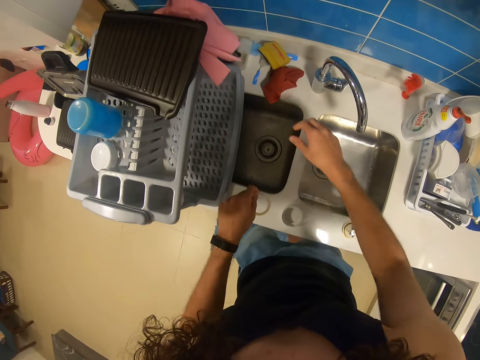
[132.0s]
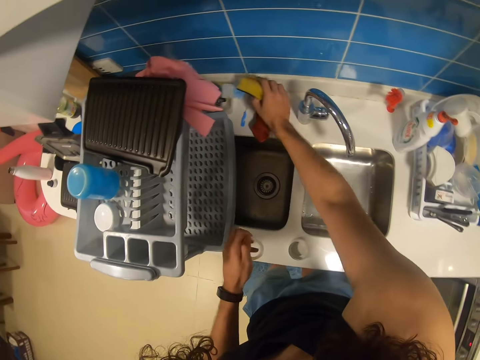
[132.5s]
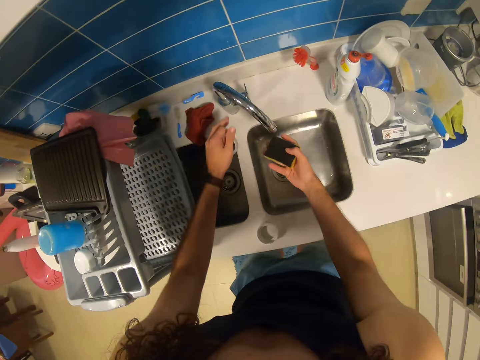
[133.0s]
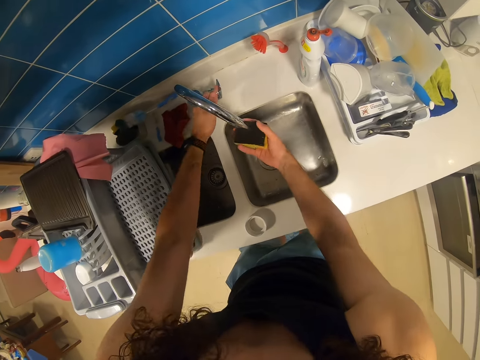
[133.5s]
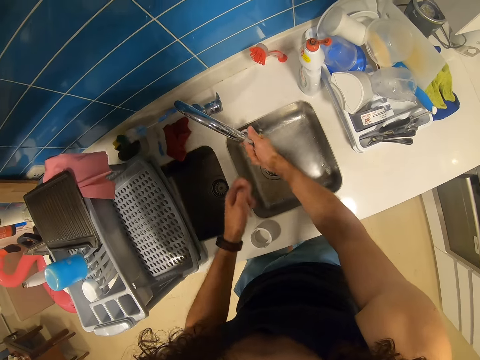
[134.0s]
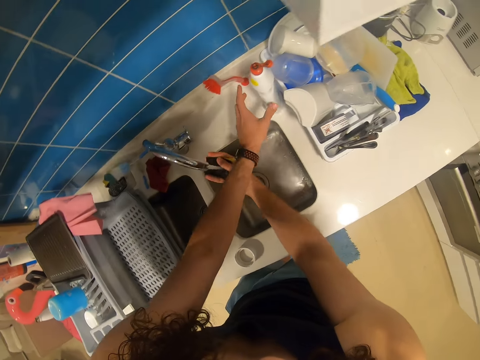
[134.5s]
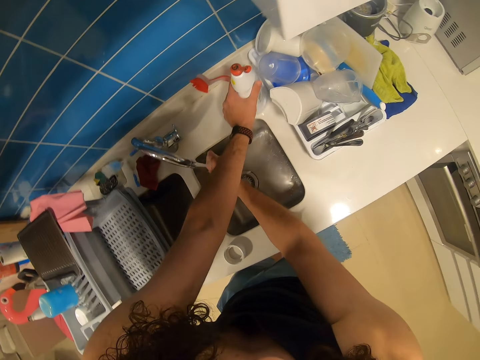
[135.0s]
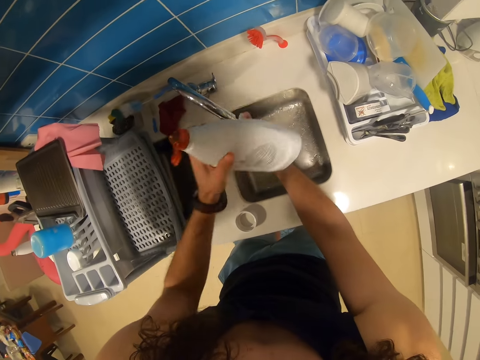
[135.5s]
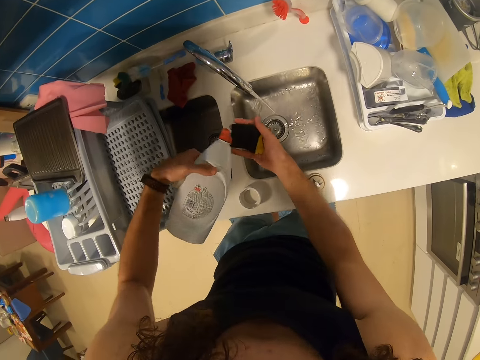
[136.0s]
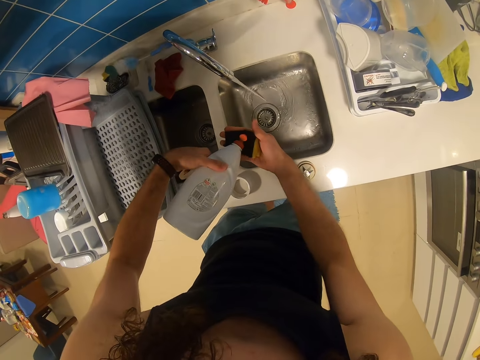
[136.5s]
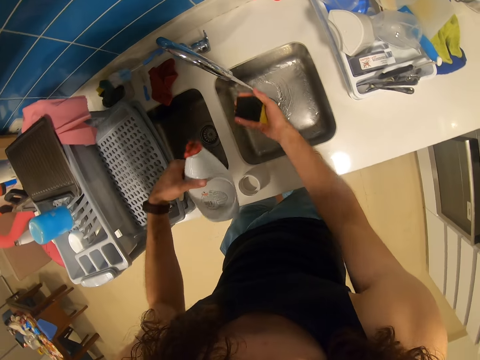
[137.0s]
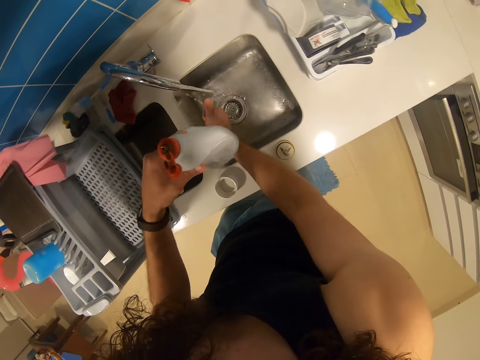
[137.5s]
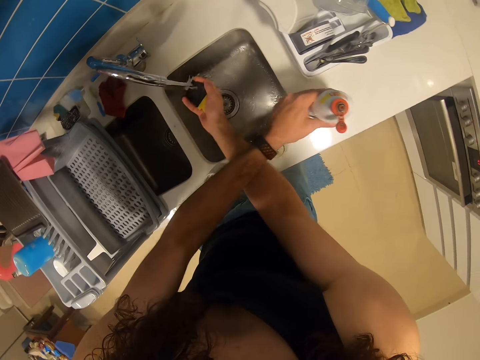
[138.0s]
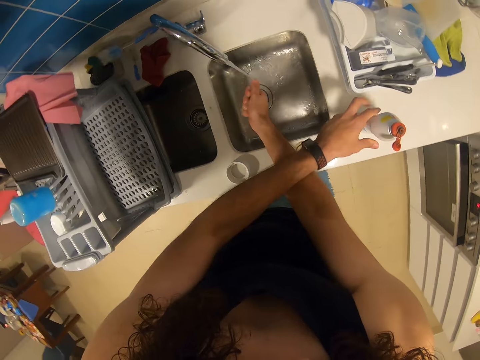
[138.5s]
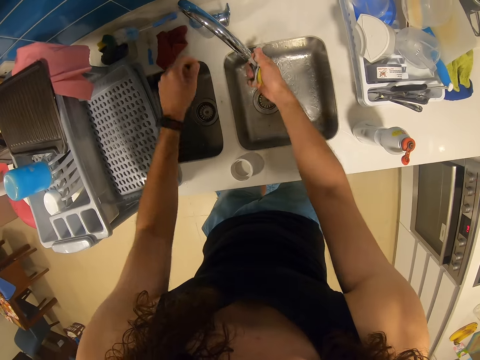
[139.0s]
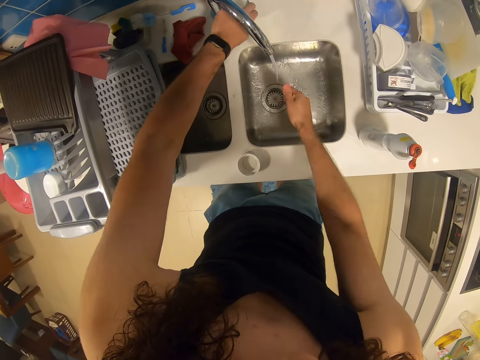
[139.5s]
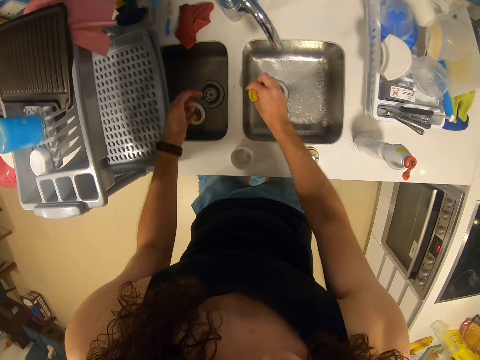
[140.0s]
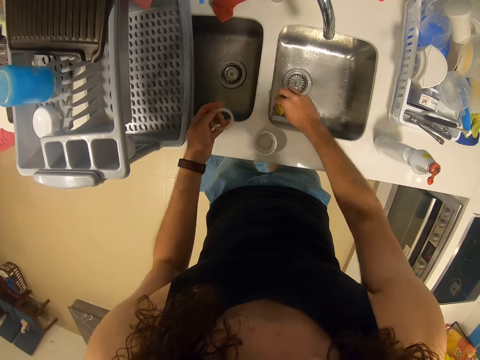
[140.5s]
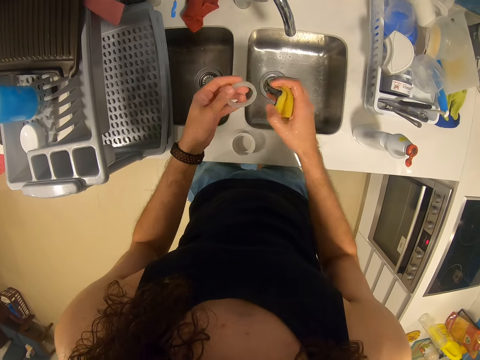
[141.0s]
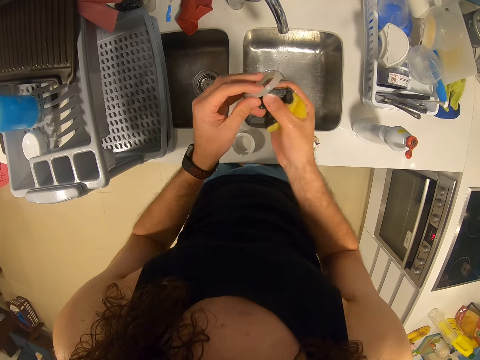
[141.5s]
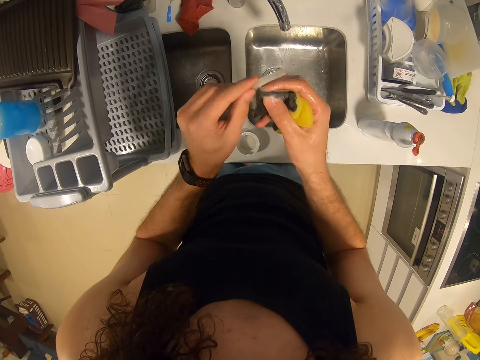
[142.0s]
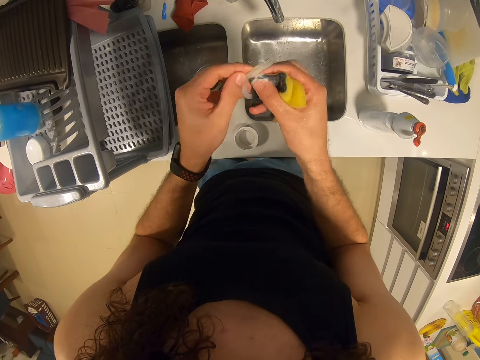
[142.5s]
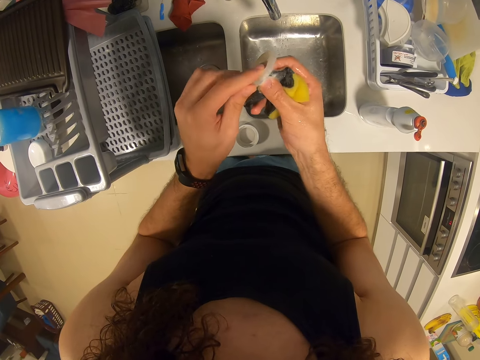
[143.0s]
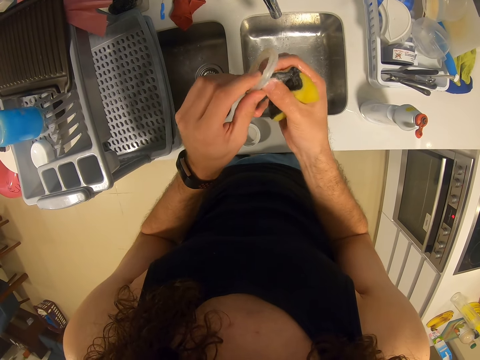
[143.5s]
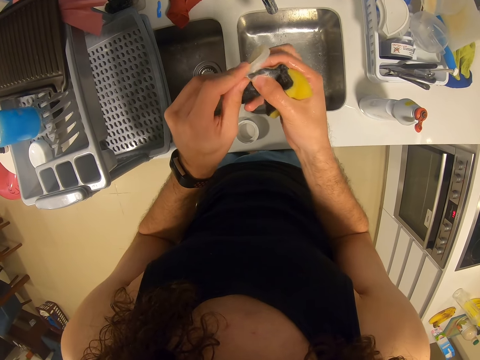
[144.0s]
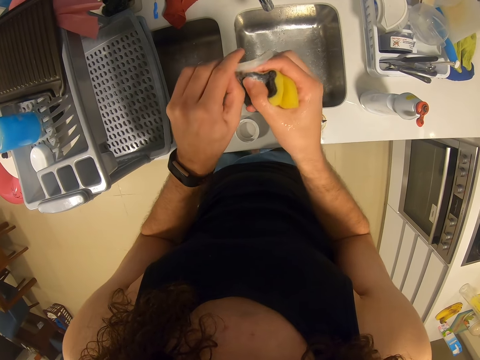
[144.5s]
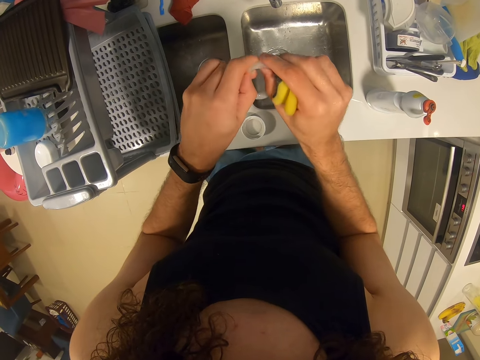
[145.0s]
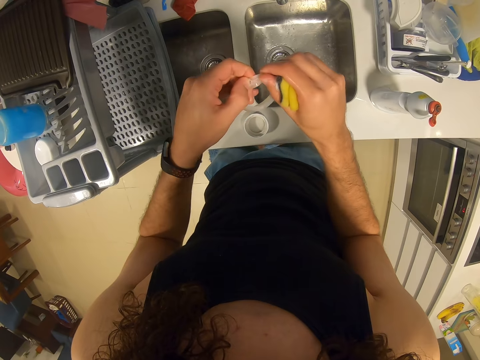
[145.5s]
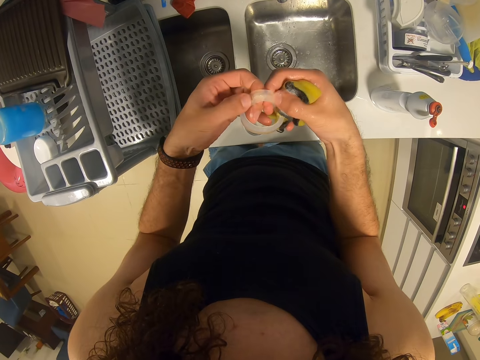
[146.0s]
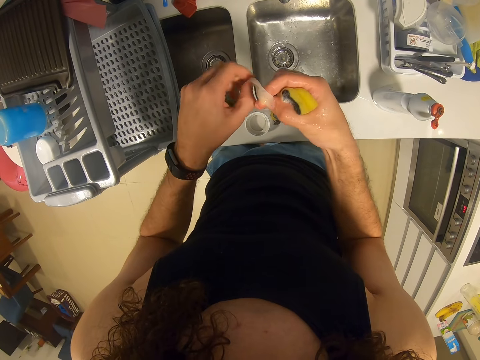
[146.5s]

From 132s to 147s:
The camera wearer picks a sponge scrub pad, opens the tap, and washes the scrub pad. They pick a liquid soap. They pour the liquid soap on the sponge and put the liquid soap aside on the countertop. They close the tap. They pick and check the rubber, and scrub the rubber.

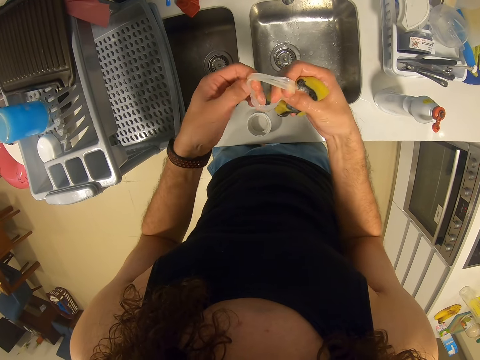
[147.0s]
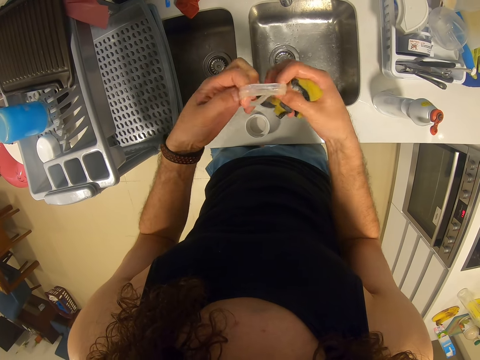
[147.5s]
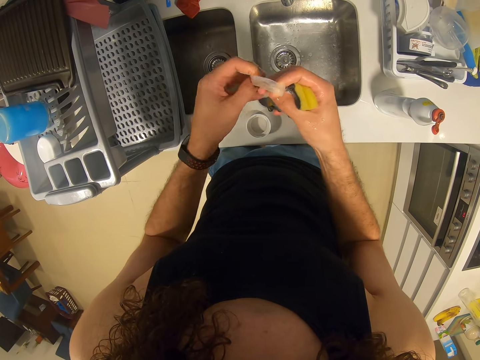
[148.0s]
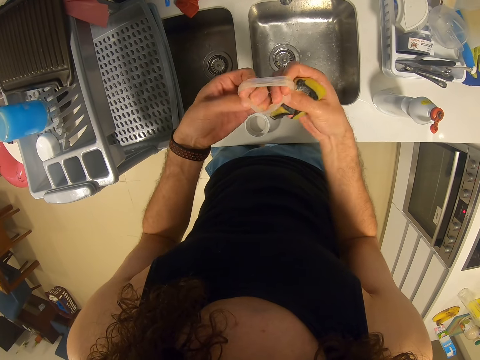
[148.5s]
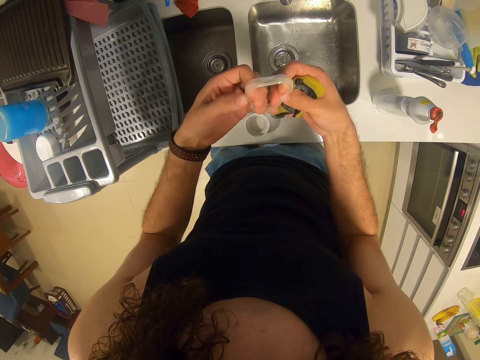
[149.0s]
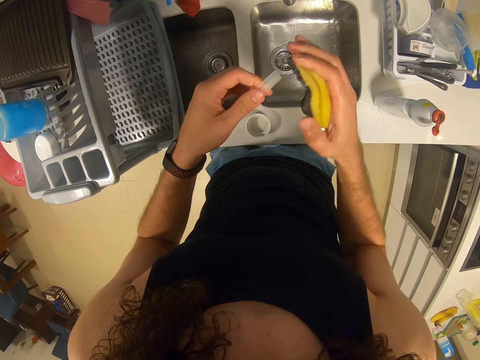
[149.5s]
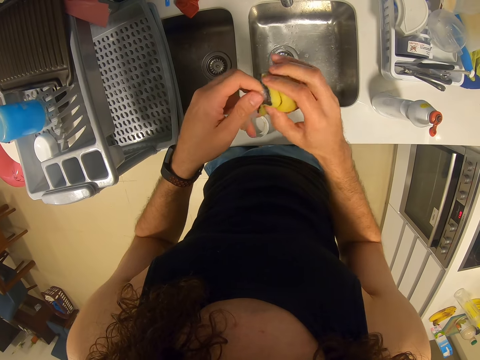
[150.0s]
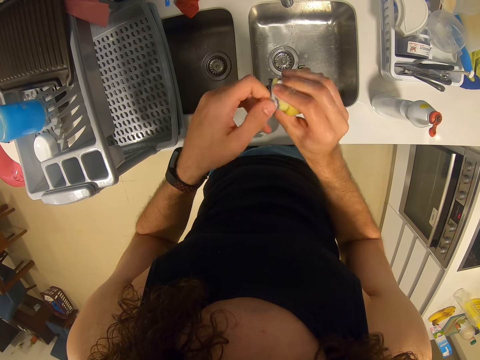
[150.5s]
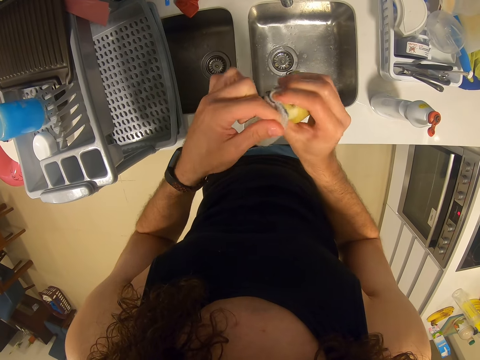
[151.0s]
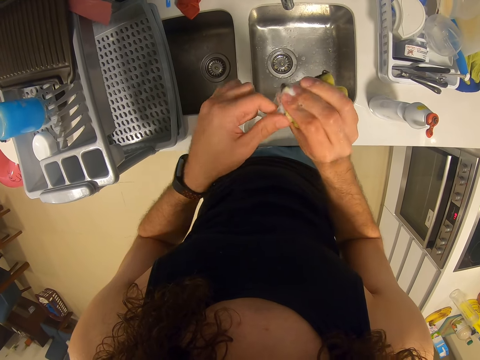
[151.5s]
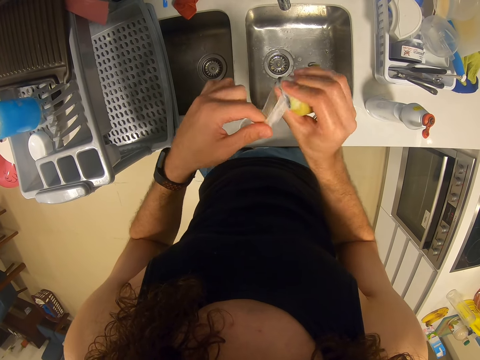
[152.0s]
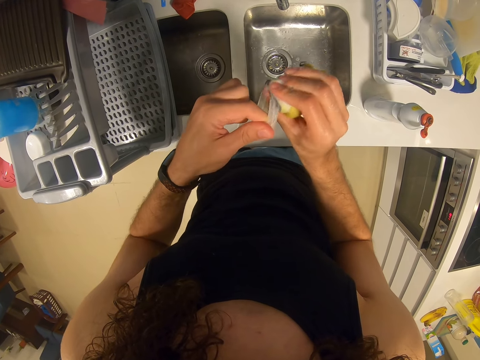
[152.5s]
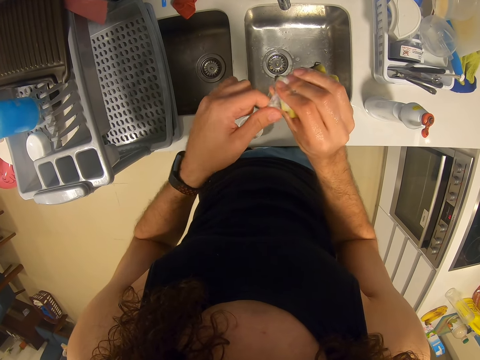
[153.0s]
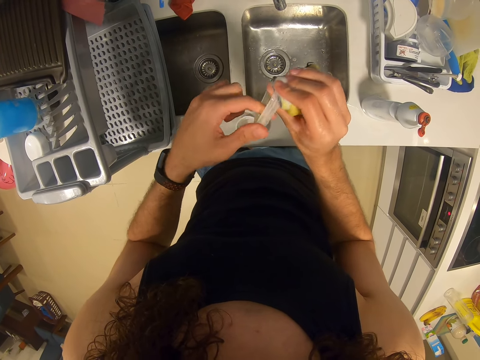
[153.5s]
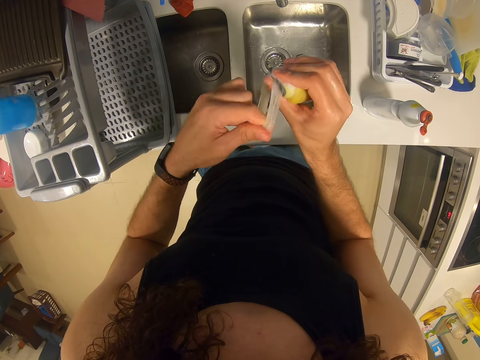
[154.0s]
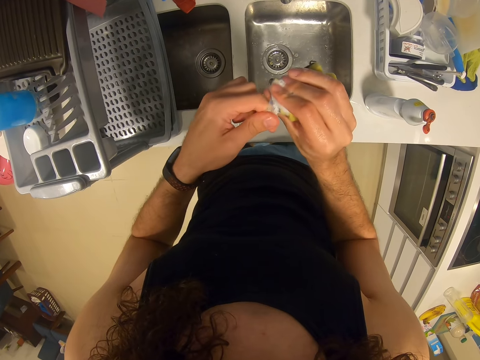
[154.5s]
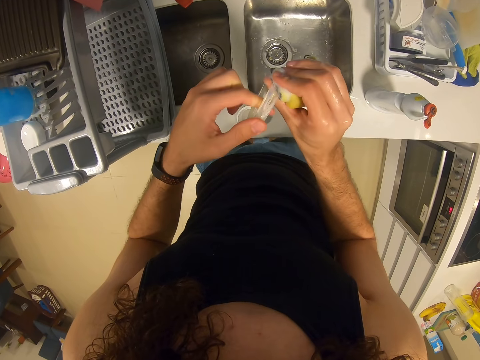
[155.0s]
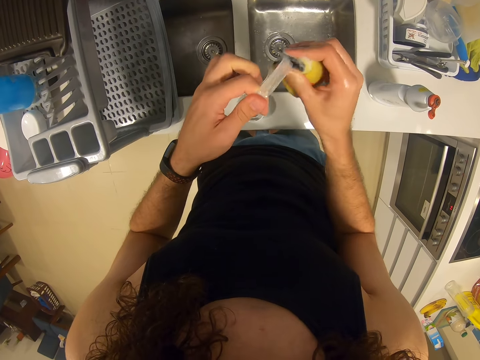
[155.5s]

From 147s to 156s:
The camera wearer scrubs the rubber.
